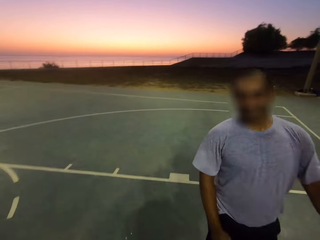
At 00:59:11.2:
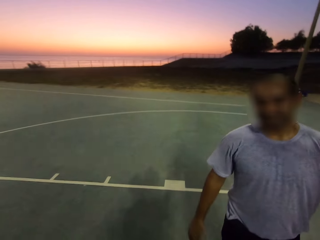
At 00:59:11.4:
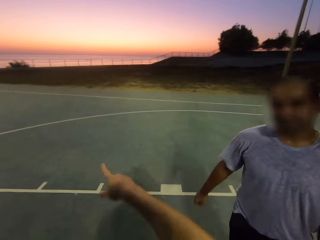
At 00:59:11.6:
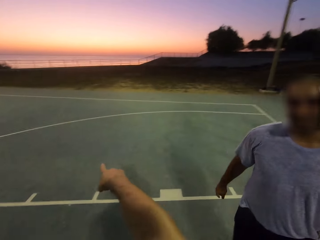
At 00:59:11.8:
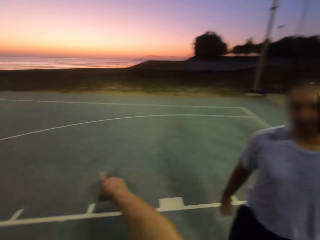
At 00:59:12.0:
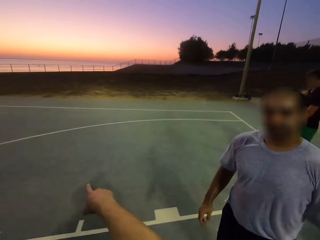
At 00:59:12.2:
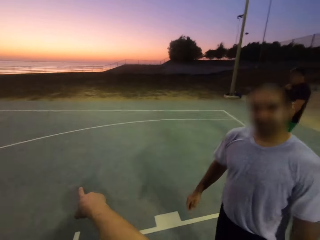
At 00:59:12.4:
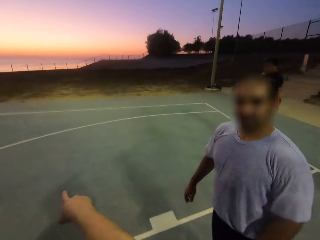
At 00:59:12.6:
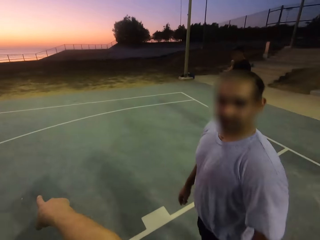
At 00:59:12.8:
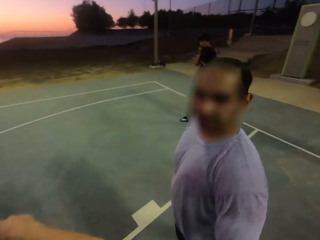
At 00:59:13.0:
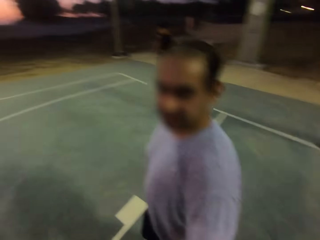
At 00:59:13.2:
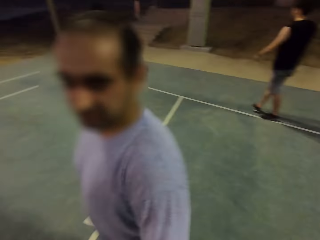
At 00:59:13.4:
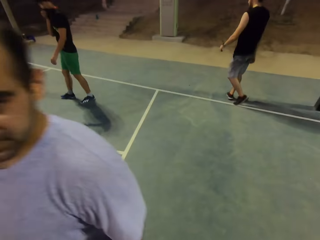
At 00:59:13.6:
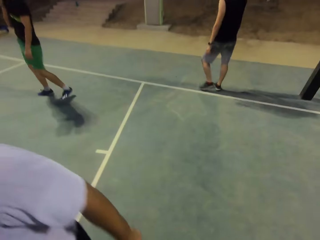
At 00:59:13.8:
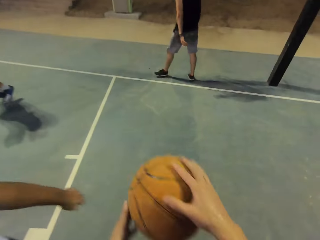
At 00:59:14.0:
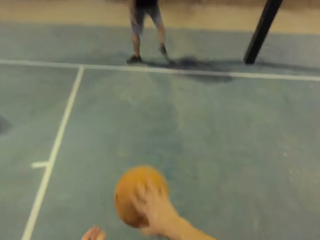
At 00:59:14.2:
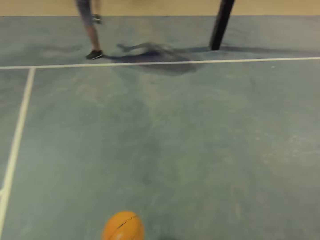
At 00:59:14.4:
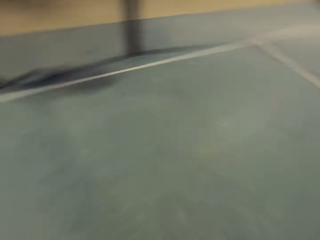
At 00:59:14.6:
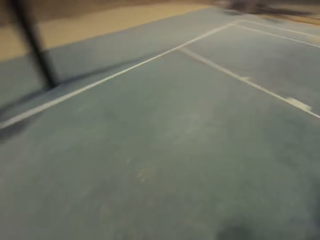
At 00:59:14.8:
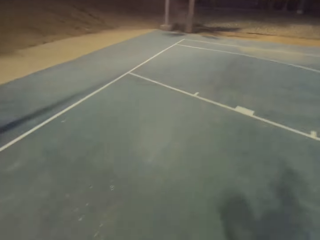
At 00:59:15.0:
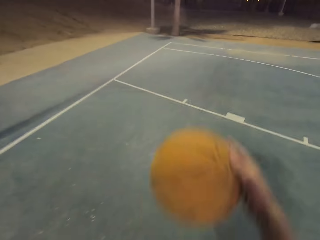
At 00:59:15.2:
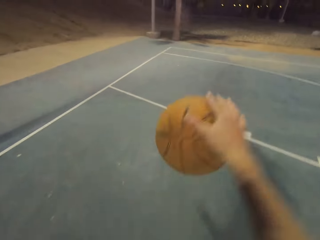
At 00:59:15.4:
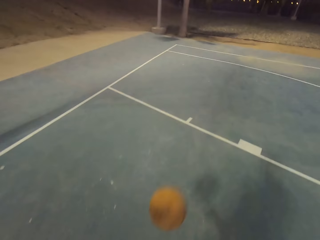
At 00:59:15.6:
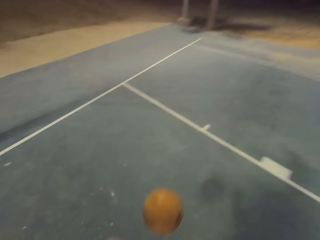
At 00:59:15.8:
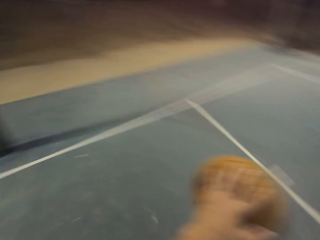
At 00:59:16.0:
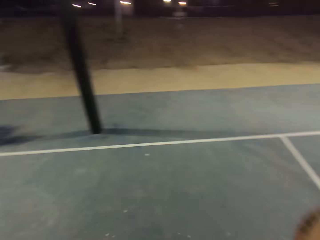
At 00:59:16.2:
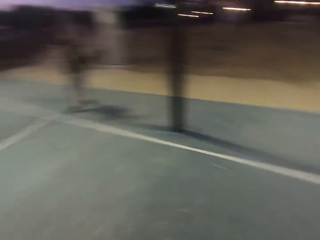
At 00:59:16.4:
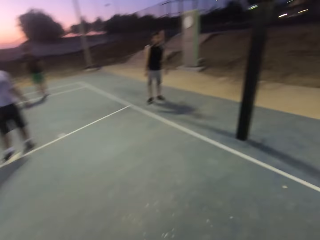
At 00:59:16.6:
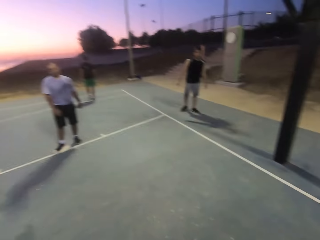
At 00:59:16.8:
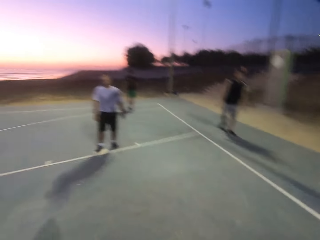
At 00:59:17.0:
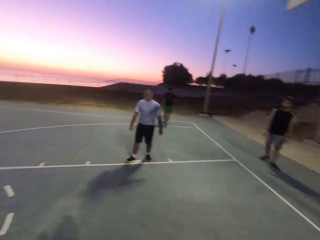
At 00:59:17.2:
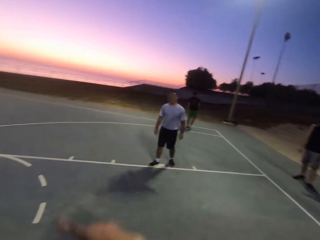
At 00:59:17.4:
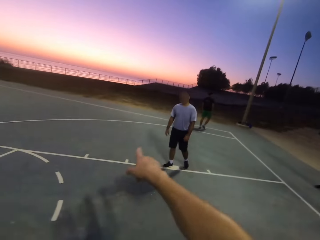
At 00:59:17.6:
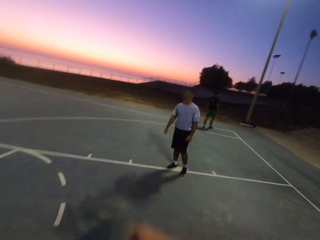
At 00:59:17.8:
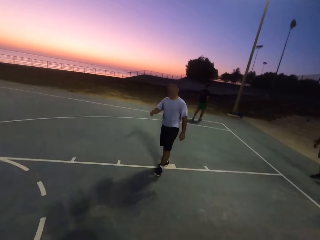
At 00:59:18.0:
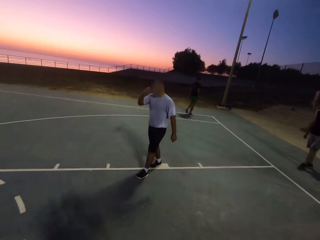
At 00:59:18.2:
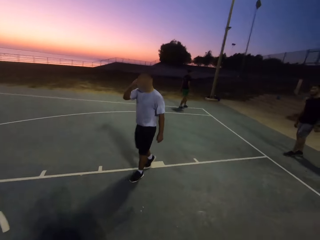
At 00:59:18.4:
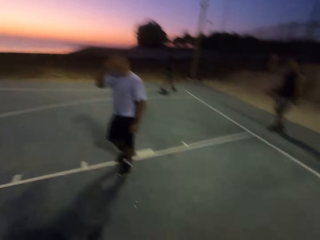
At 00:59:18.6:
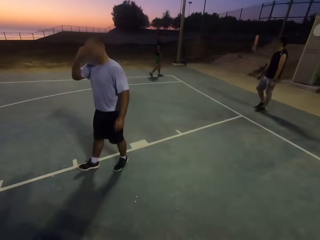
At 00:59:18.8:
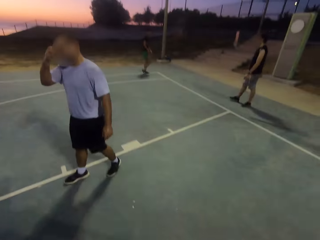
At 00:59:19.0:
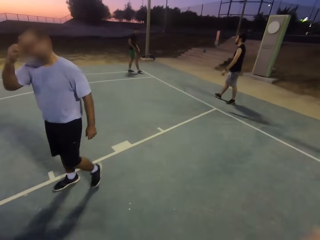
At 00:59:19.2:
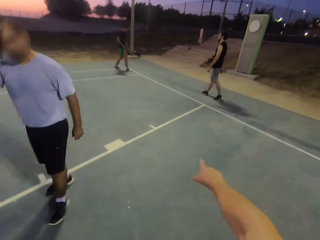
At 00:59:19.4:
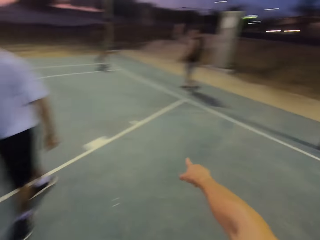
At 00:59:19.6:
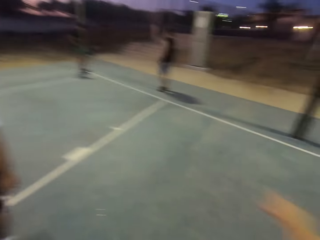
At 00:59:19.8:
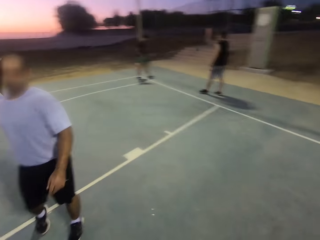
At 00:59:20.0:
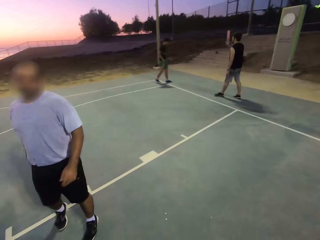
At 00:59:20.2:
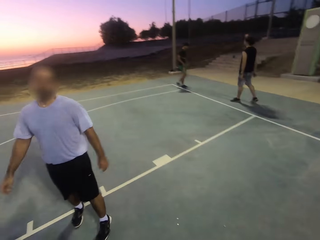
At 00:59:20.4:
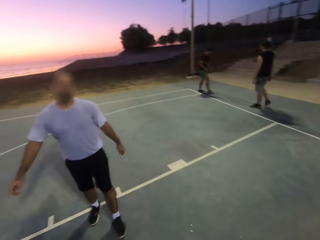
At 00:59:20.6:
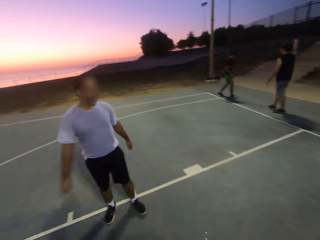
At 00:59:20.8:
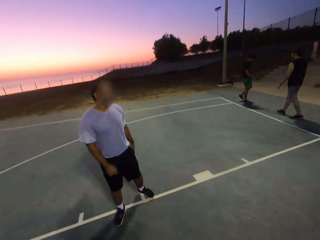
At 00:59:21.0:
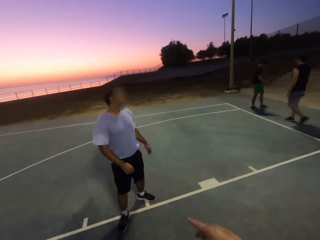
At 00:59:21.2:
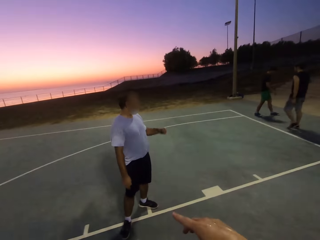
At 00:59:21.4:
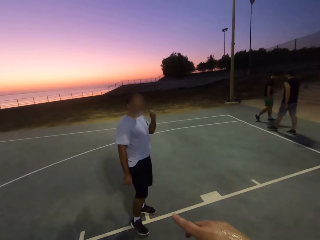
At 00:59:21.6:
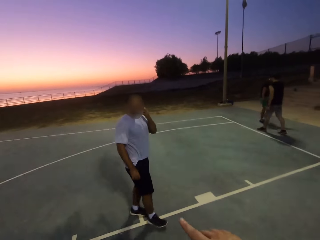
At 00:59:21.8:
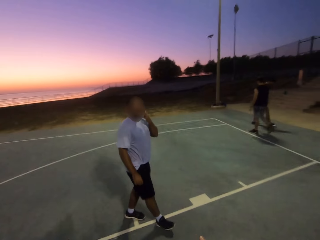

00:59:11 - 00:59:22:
The camera wearer points at something. They dribble the ball. They point. They interact with a man.

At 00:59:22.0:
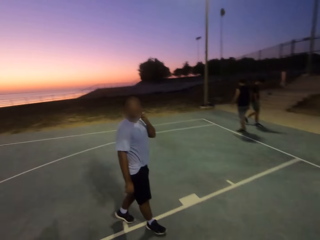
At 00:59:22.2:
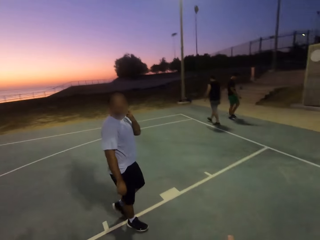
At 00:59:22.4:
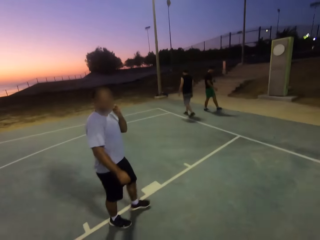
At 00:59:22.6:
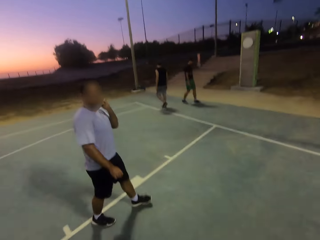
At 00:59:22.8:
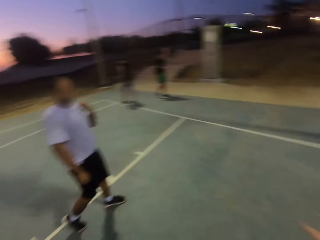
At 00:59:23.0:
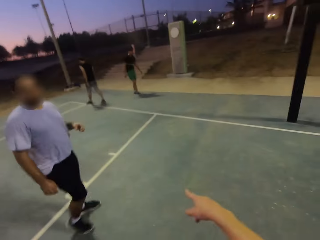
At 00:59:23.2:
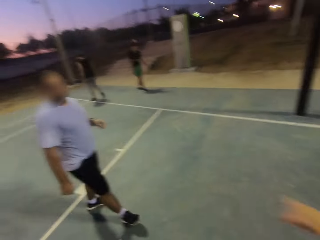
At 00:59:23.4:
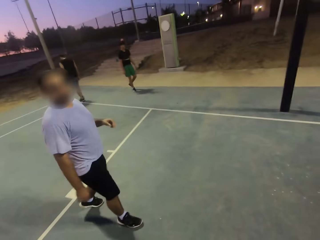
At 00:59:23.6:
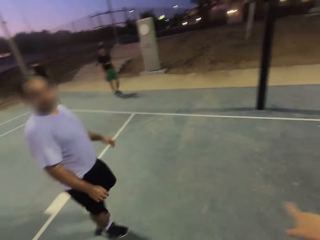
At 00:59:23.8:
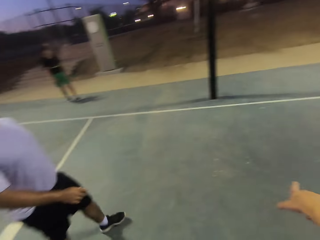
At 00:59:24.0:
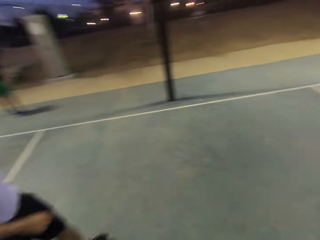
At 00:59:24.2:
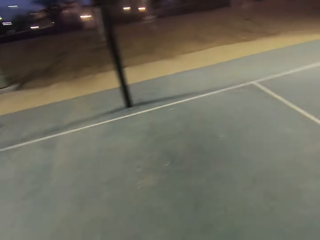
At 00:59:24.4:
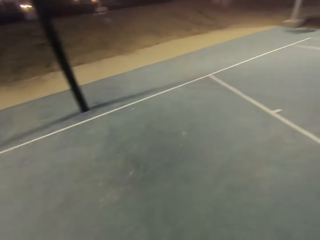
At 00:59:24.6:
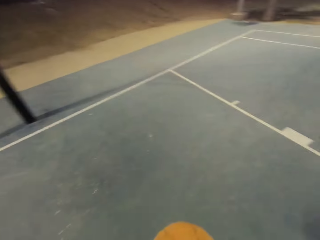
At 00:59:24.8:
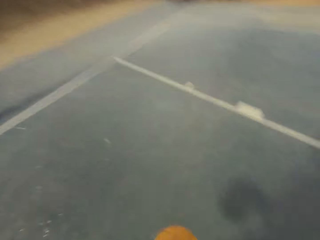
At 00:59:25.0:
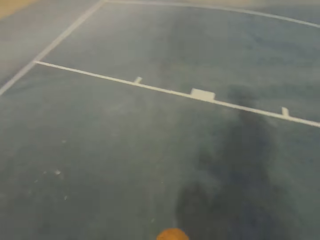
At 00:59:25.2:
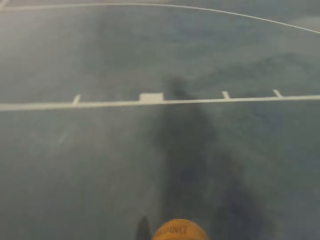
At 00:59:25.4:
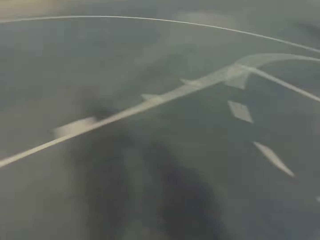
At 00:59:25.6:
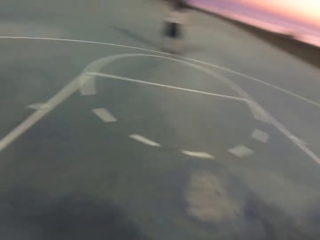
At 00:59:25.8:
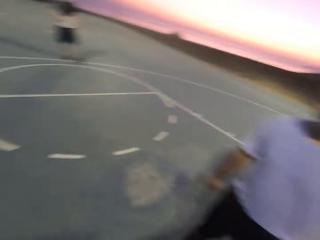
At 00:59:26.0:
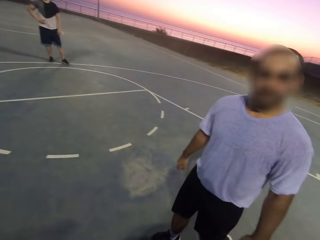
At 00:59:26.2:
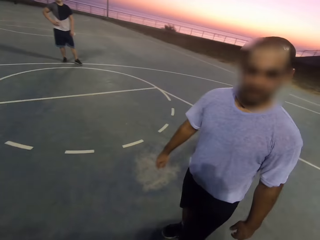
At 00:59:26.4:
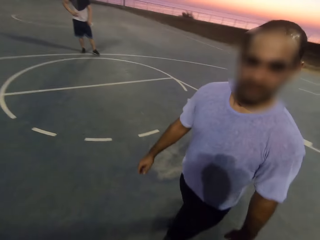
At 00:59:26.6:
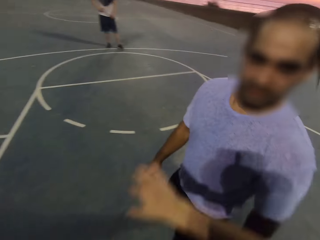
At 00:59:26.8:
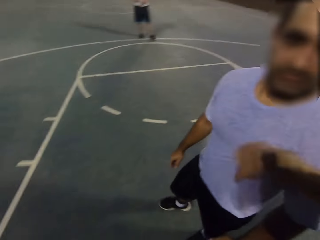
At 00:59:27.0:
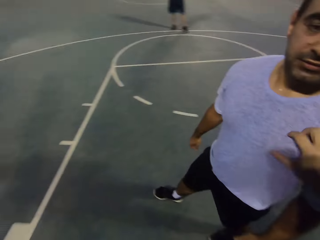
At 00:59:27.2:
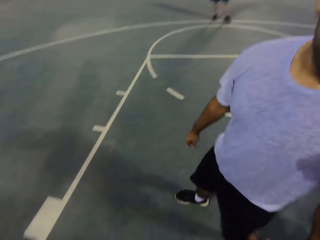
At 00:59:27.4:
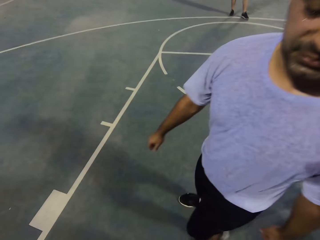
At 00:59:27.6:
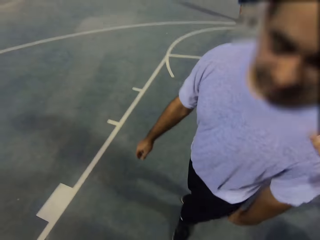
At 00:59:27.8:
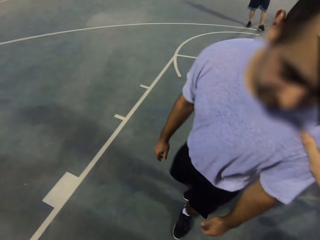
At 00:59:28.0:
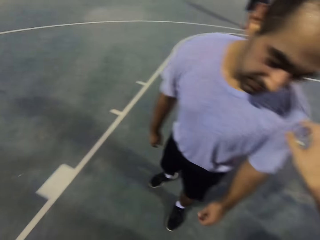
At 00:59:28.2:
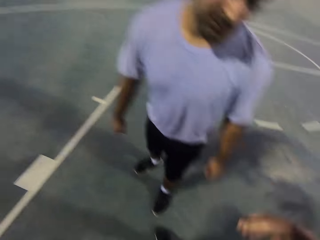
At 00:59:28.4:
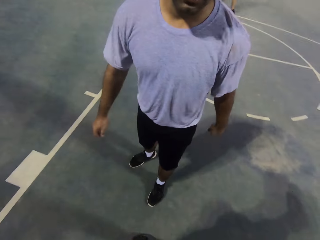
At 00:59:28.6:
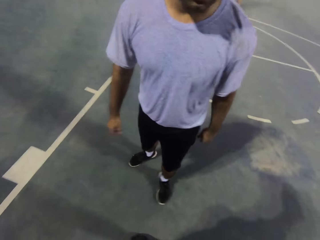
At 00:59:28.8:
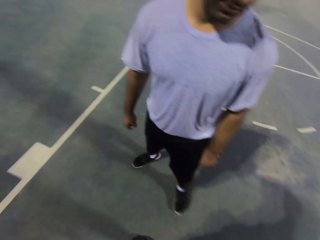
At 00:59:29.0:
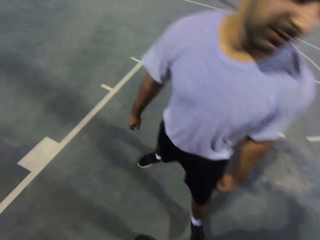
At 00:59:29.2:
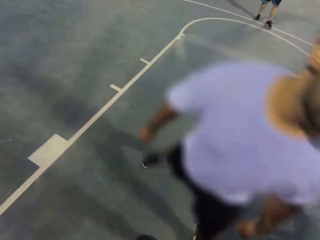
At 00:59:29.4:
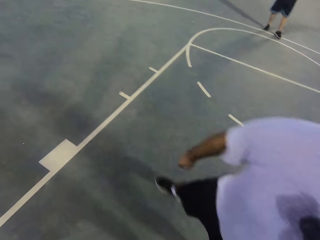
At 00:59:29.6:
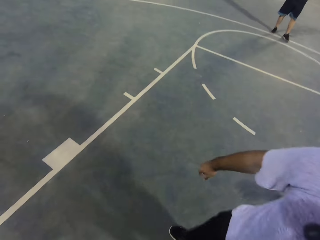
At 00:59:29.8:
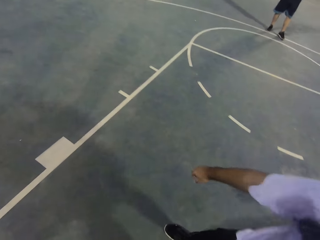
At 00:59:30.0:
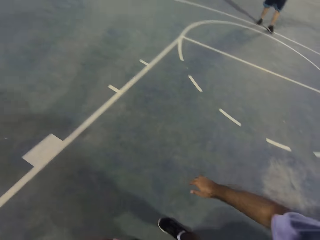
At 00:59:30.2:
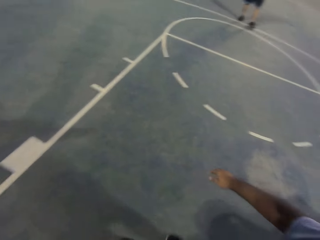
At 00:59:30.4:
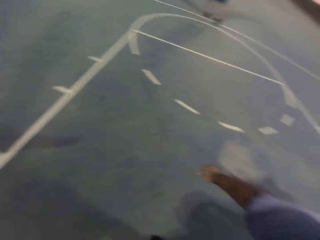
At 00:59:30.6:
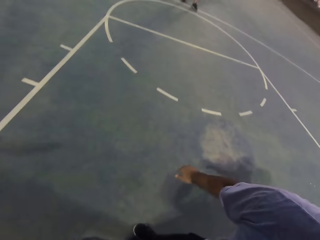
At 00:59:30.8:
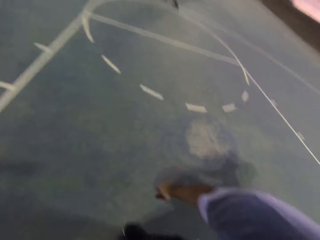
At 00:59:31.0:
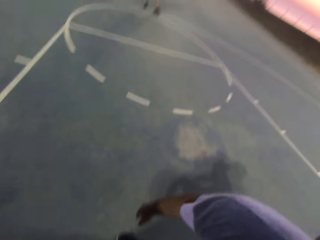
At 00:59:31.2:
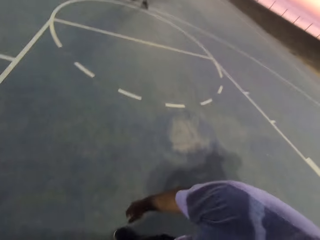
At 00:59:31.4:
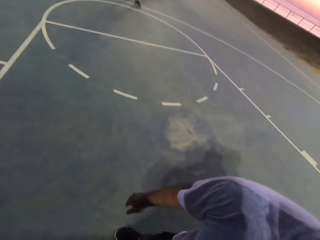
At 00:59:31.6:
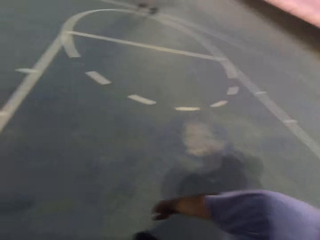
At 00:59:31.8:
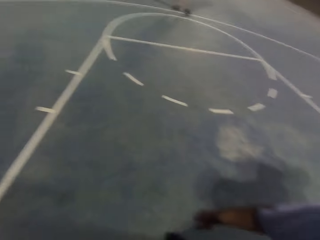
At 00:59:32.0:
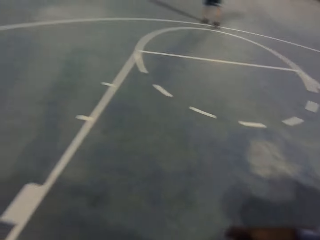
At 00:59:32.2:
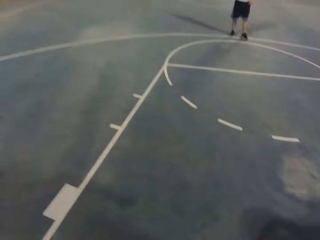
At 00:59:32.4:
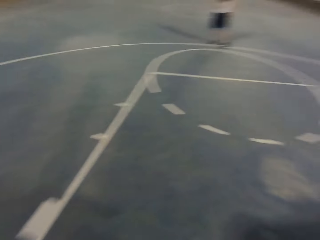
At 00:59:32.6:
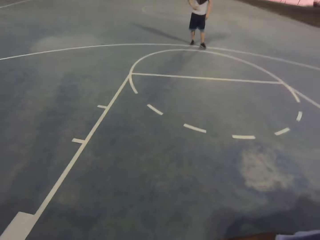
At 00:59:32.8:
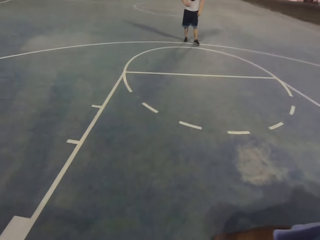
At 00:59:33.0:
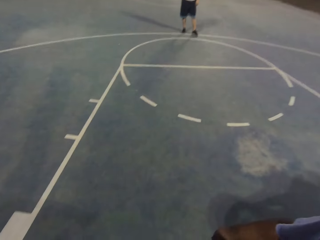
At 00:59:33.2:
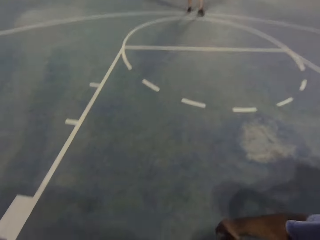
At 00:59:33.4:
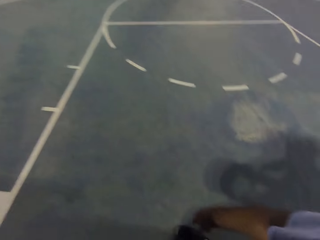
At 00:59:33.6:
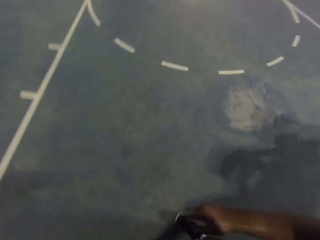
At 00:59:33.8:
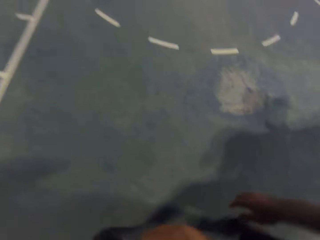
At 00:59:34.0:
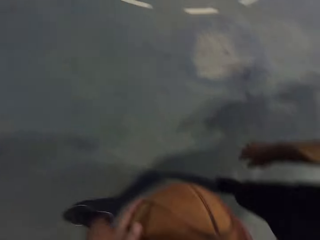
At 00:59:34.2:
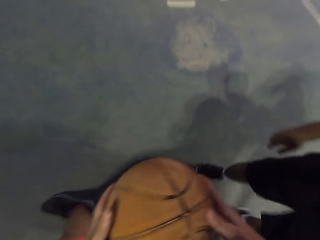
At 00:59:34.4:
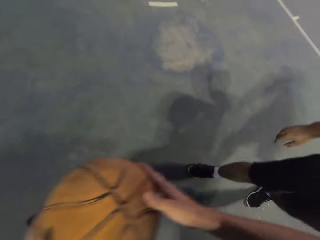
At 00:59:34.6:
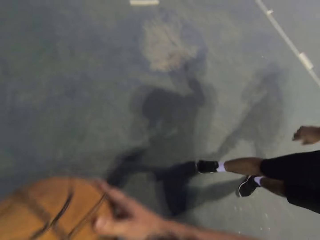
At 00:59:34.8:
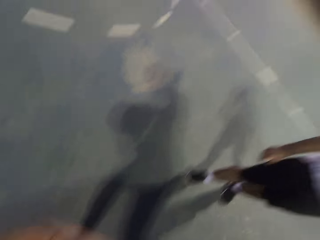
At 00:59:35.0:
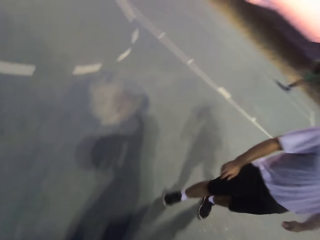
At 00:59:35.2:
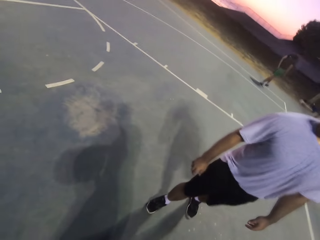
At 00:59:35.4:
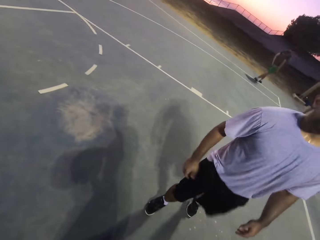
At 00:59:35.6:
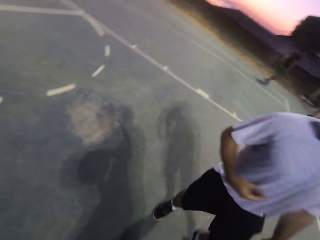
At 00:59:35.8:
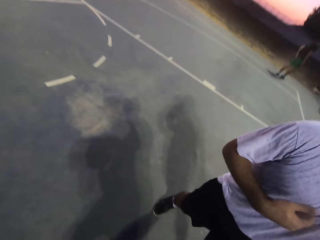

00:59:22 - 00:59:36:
The camera wearer dribbles.
